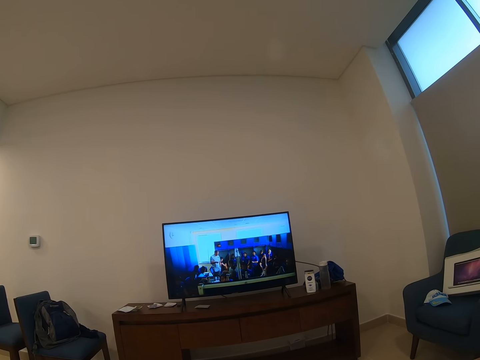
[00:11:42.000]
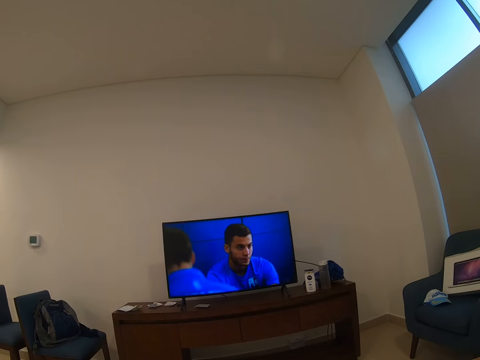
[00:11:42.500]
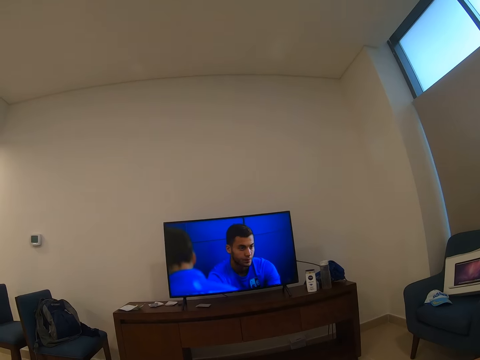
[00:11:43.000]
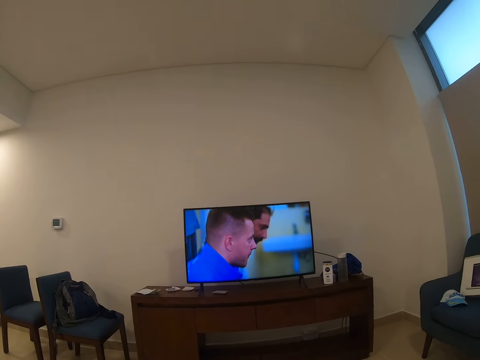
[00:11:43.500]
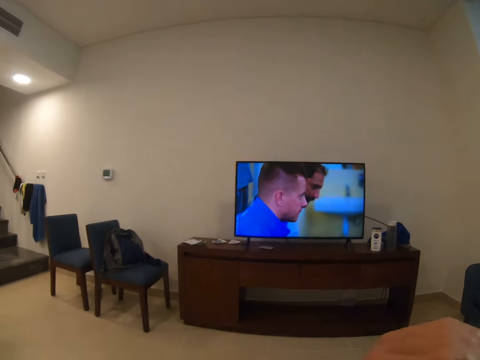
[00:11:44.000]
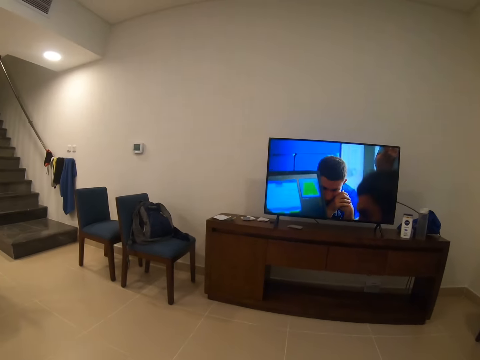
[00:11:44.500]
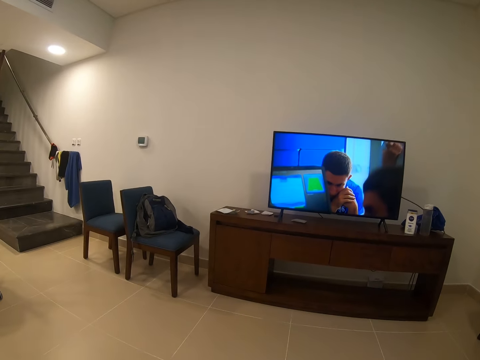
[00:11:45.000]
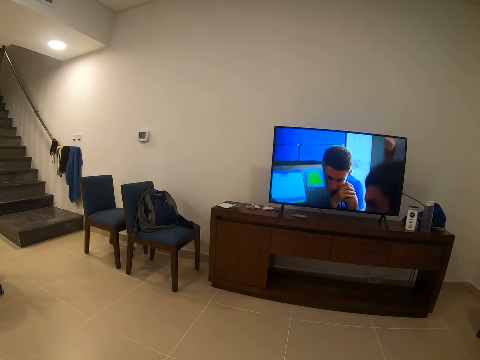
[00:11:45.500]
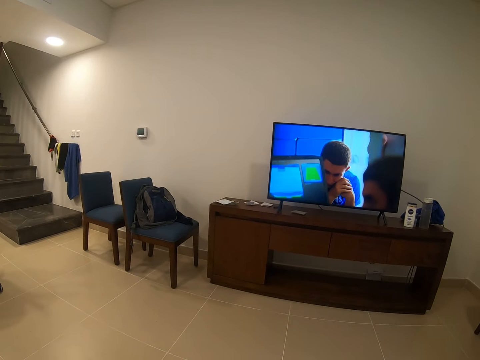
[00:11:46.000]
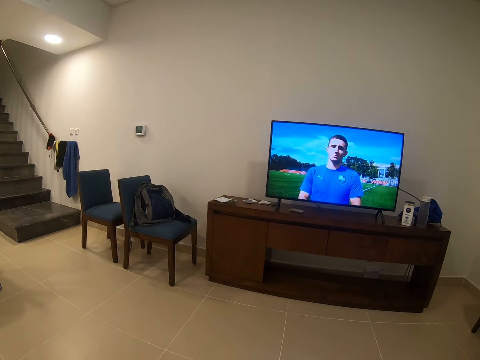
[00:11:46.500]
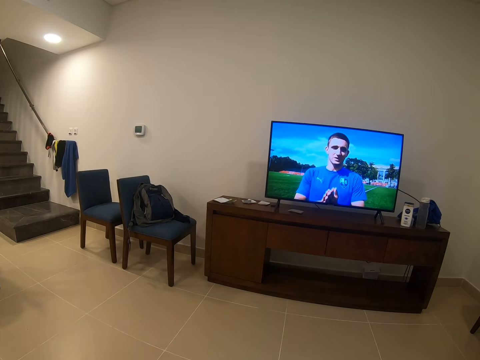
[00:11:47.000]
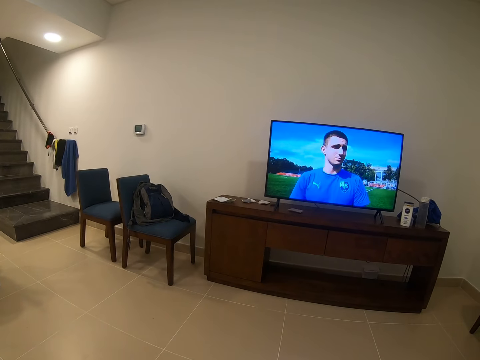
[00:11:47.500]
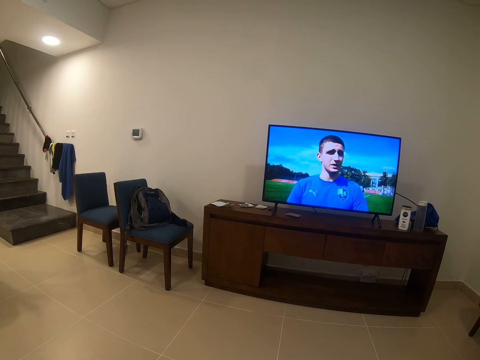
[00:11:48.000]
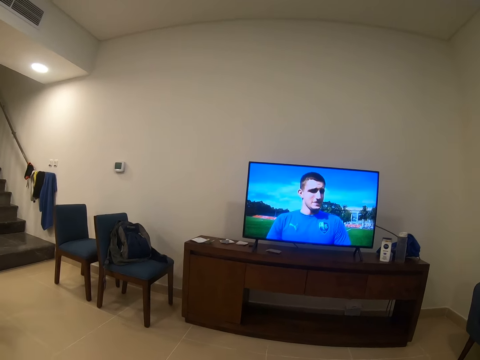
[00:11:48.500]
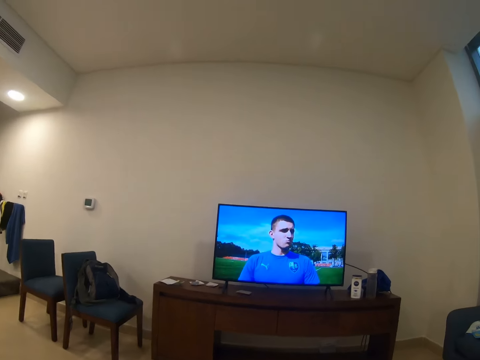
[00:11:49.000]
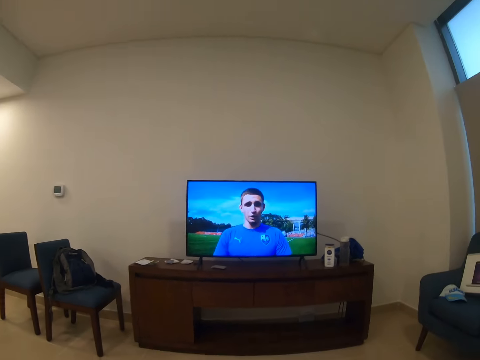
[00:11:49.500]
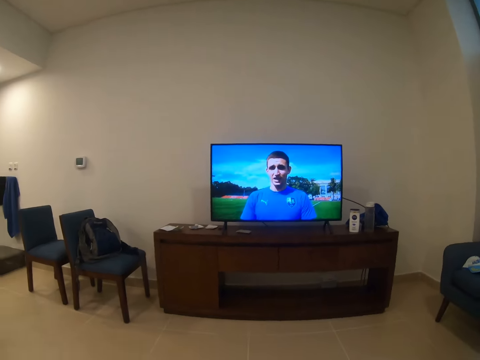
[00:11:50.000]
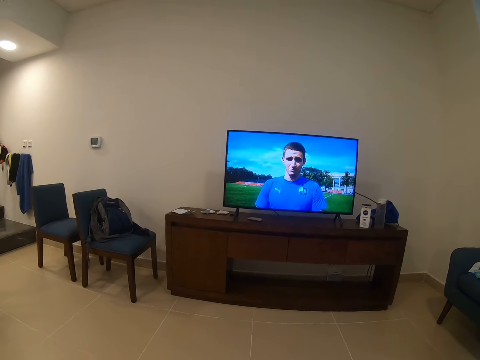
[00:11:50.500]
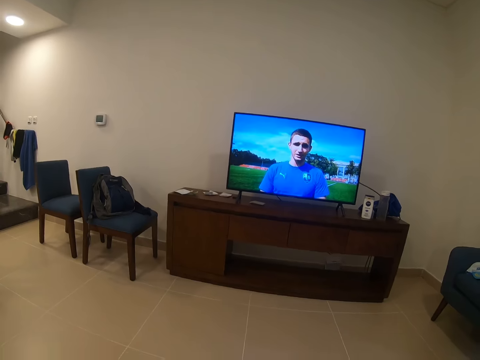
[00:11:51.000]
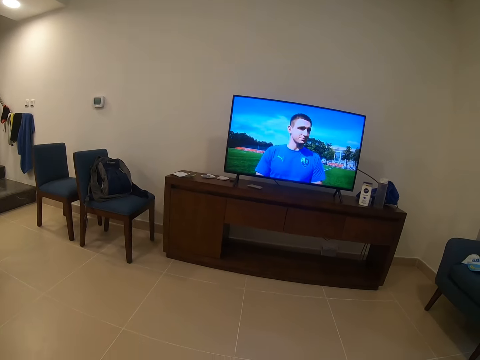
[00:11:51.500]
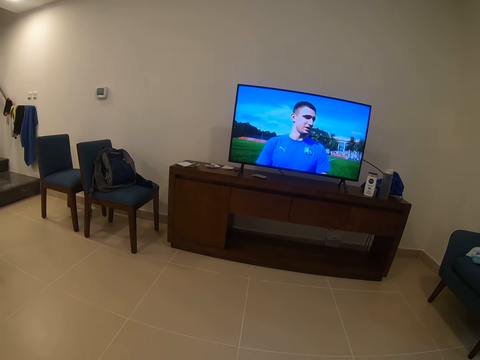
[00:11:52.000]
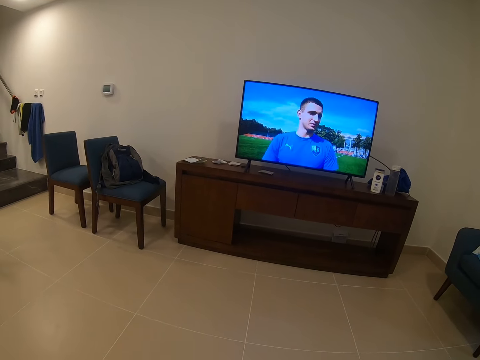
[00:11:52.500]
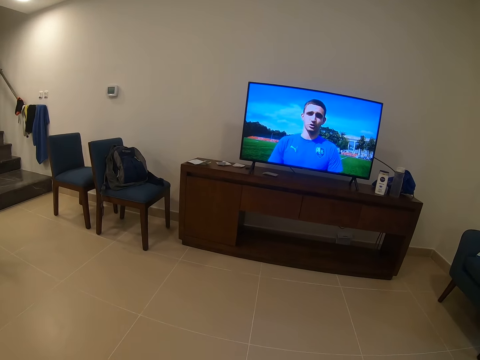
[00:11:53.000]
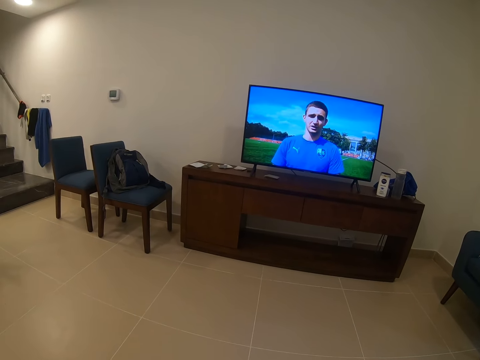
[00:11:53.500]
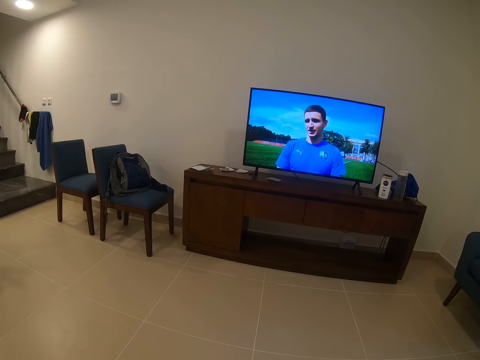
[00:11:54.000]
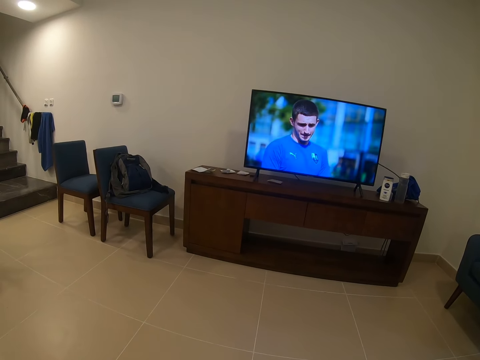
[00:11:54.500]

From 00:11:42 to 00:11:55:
The camera wearer turns. They watch a television.

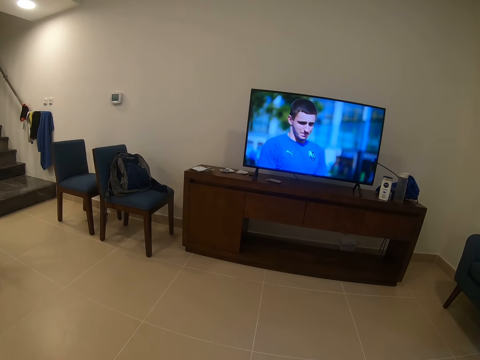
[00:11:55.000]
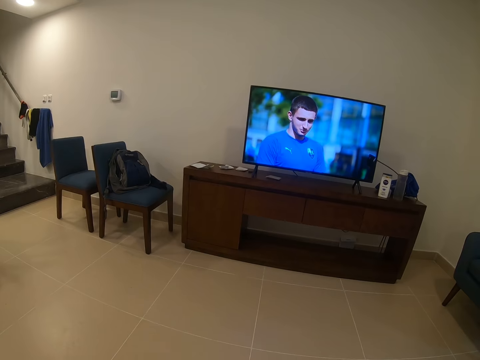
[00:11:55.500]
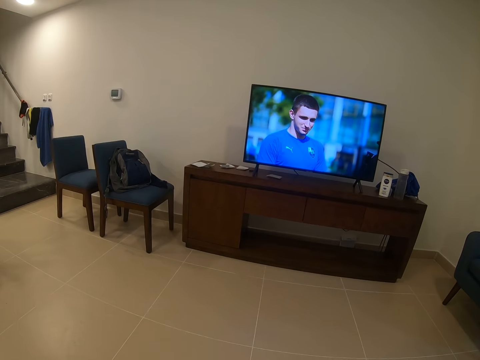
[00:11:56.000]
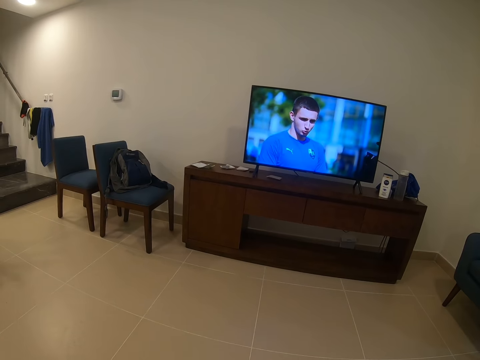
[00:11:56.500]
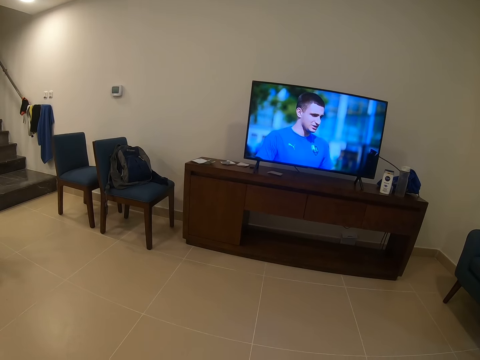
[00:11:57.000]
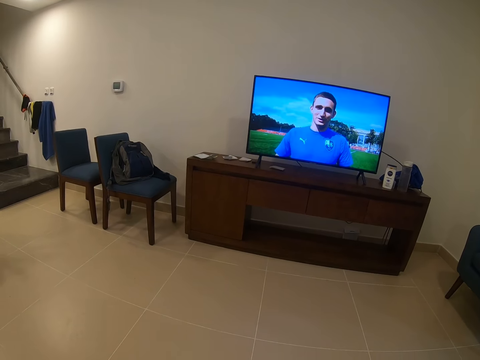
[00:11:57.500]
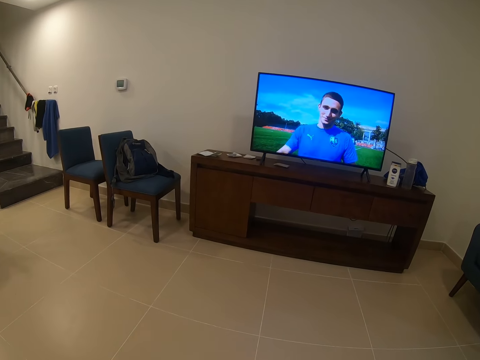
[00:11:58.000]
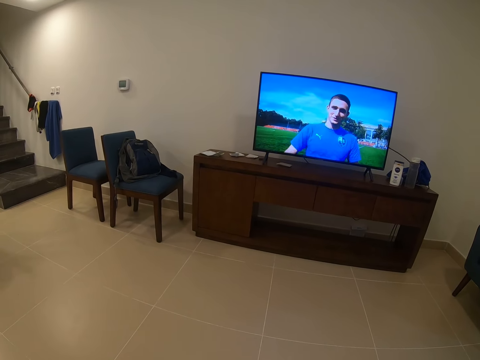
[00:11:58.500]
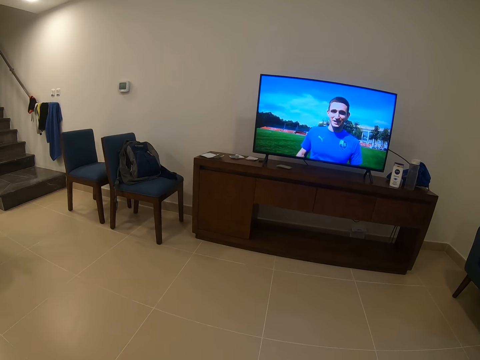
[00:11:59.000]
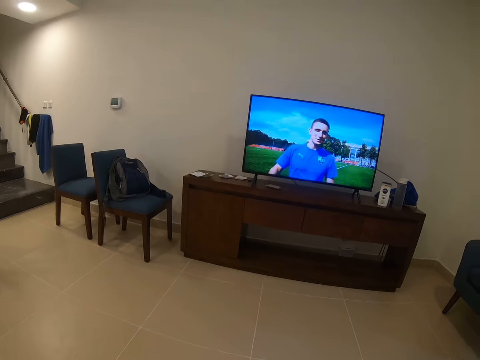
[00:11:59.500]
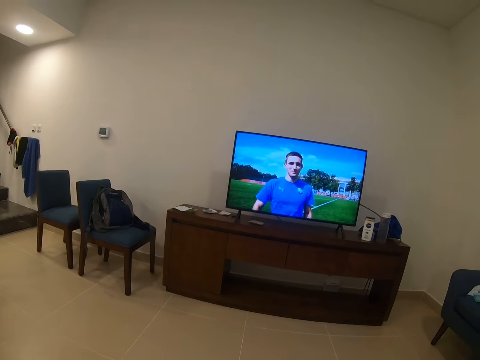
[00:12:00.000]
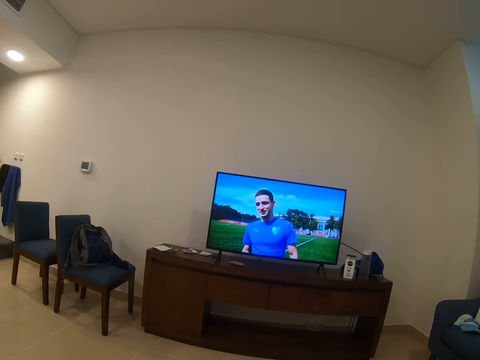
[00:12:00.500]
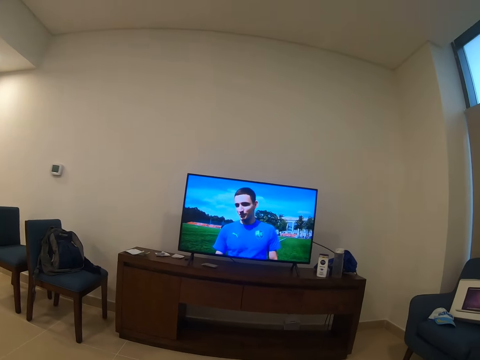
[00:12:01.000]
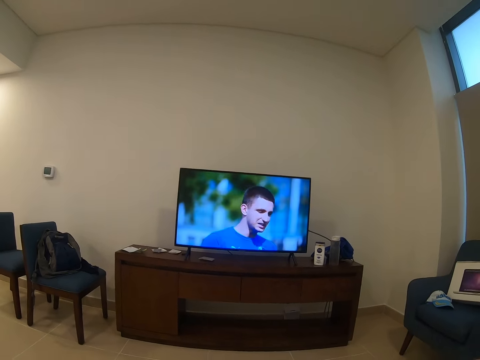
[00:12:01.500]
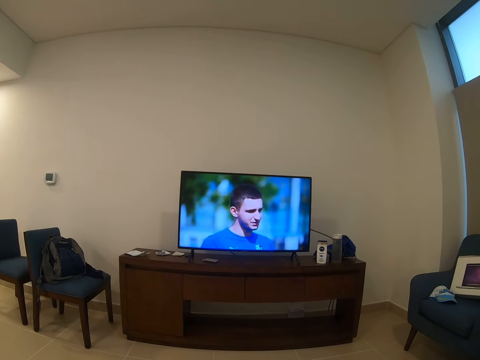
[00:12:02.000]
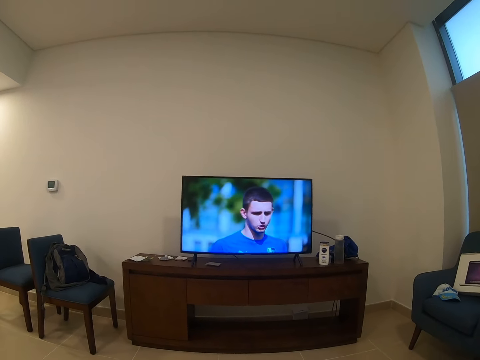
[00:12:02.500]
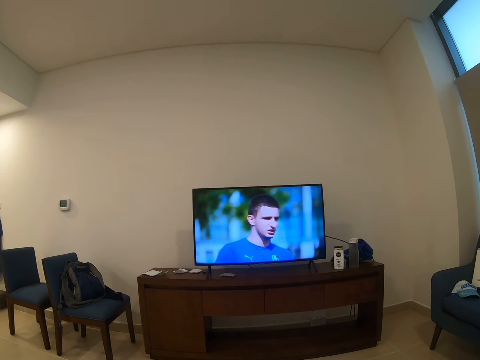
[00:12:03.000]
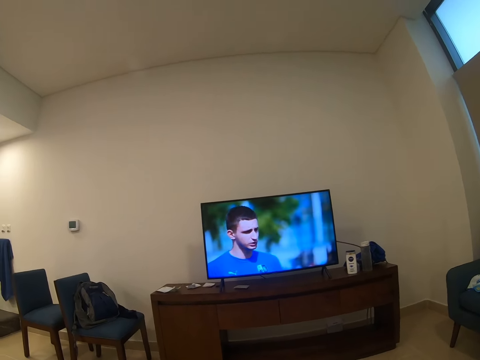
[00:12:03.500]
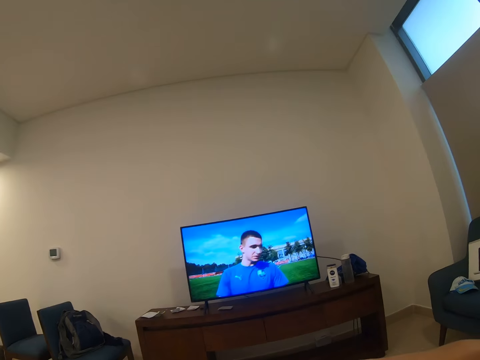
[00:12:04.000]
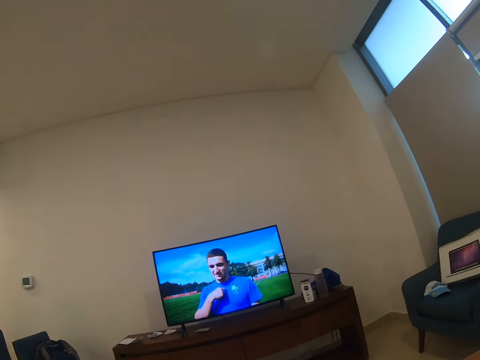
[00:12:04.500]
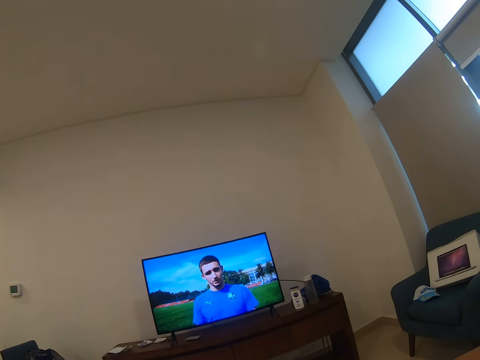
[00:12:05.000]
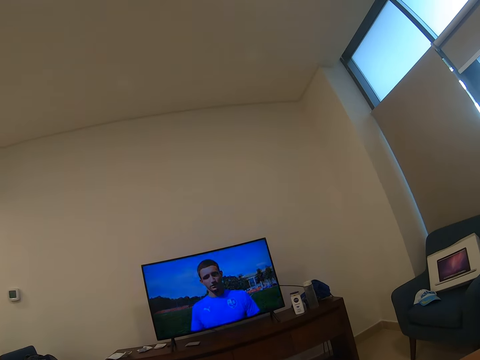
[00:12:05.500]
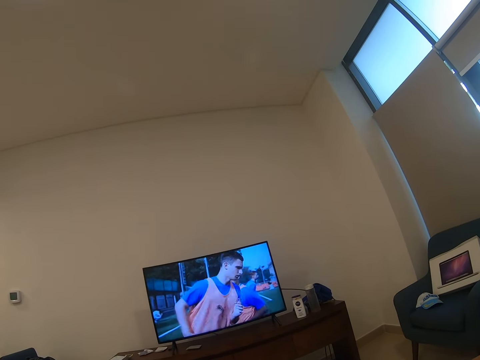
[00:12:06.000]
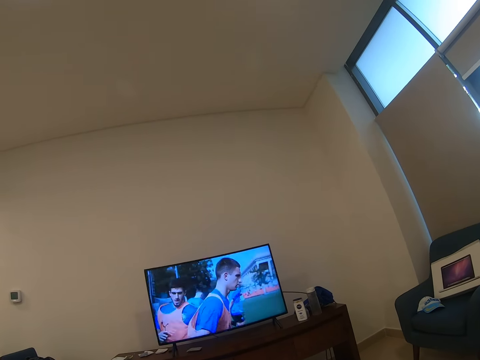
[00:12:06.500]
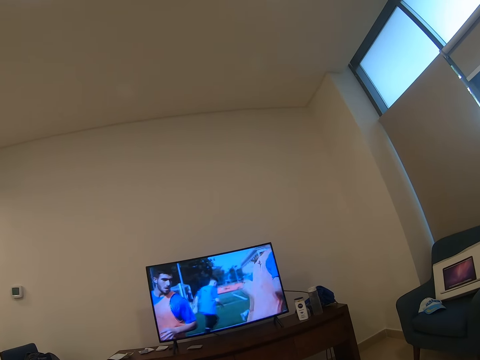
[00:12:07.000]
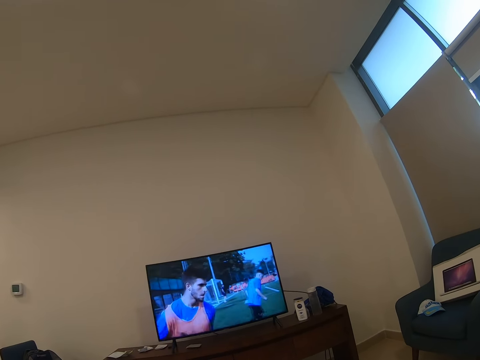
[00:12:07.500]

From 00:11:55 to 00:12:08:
The camera wearer turns. They watch a television.
